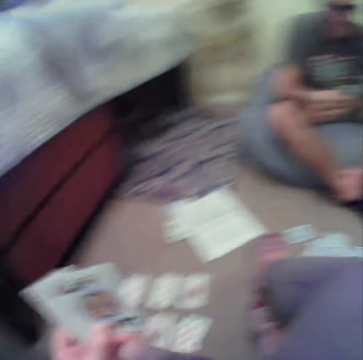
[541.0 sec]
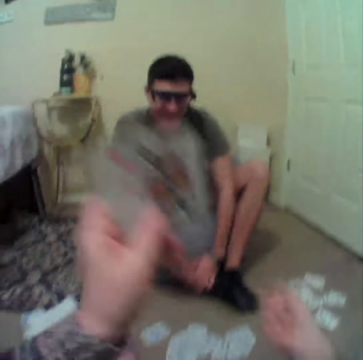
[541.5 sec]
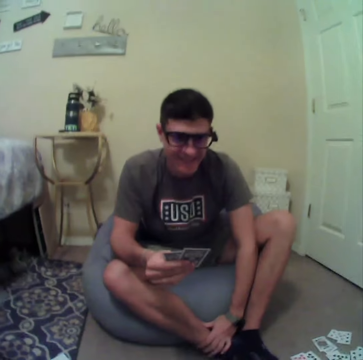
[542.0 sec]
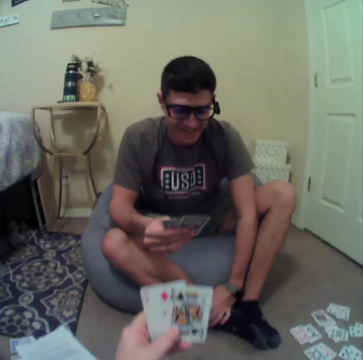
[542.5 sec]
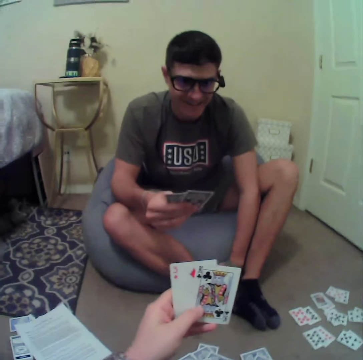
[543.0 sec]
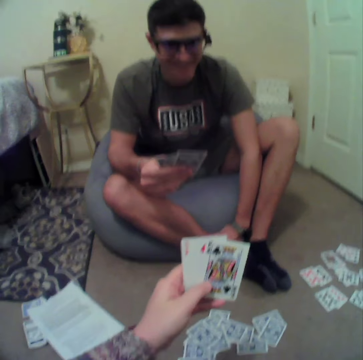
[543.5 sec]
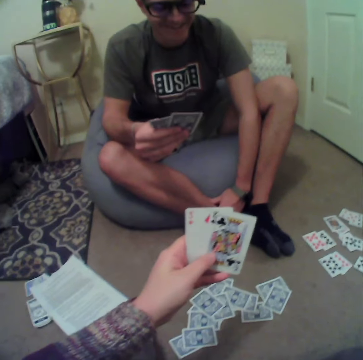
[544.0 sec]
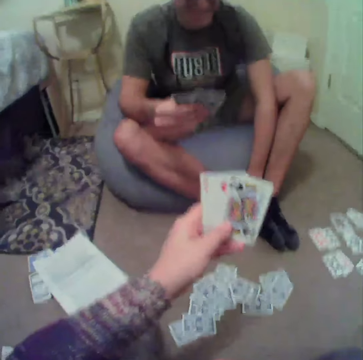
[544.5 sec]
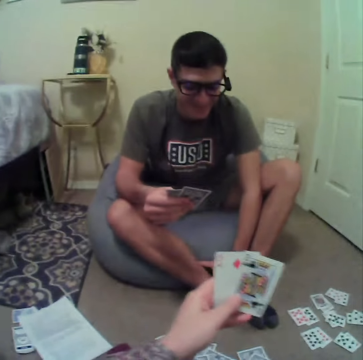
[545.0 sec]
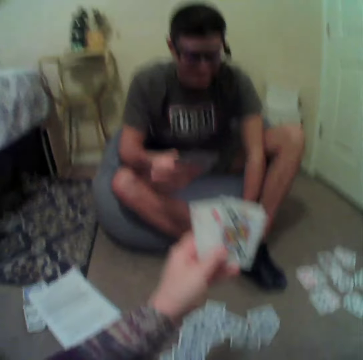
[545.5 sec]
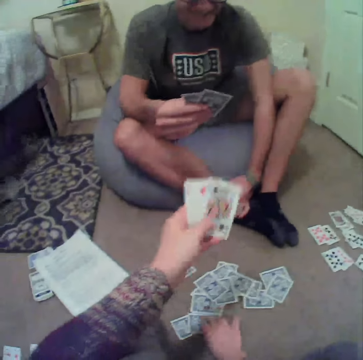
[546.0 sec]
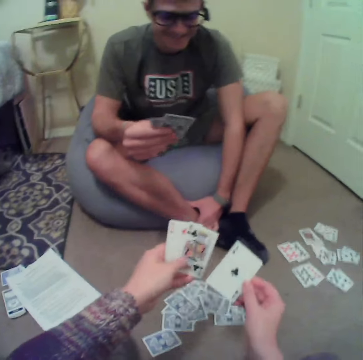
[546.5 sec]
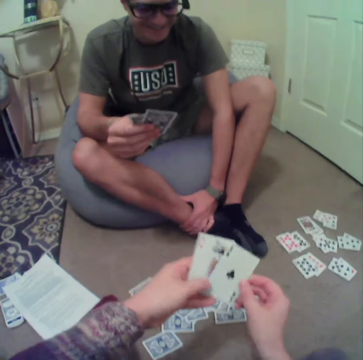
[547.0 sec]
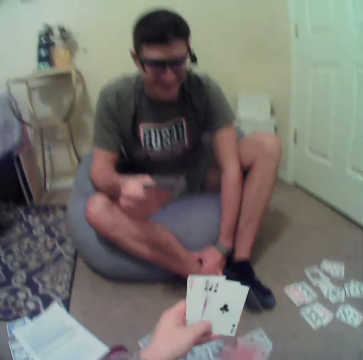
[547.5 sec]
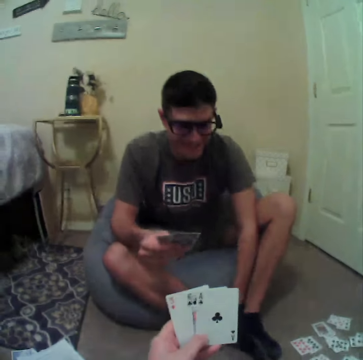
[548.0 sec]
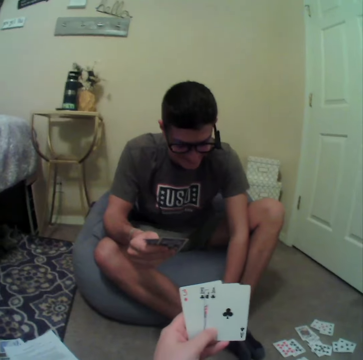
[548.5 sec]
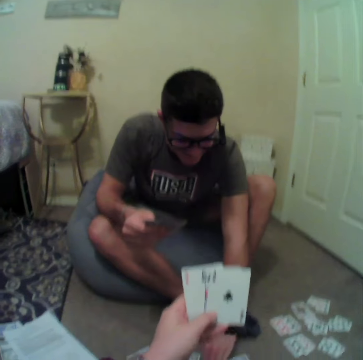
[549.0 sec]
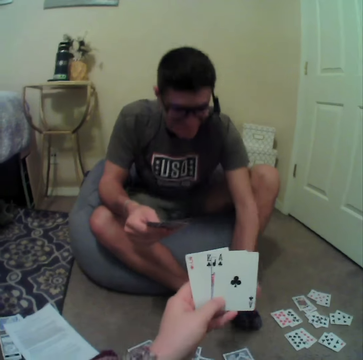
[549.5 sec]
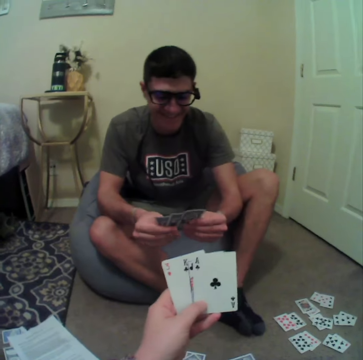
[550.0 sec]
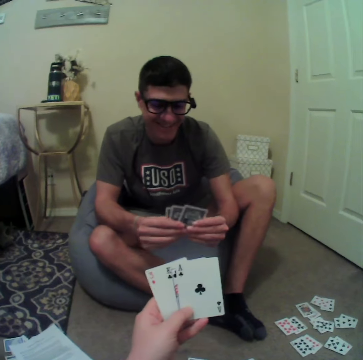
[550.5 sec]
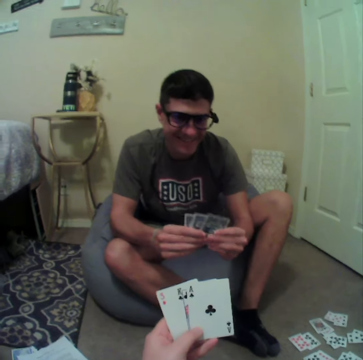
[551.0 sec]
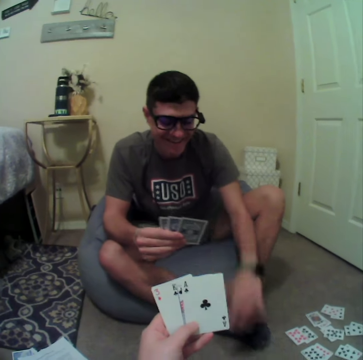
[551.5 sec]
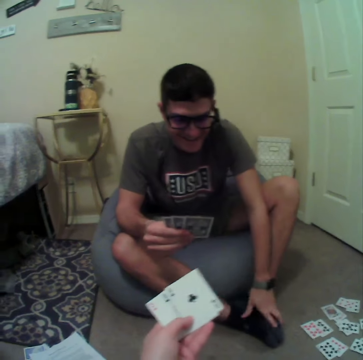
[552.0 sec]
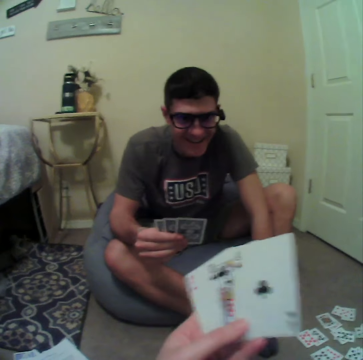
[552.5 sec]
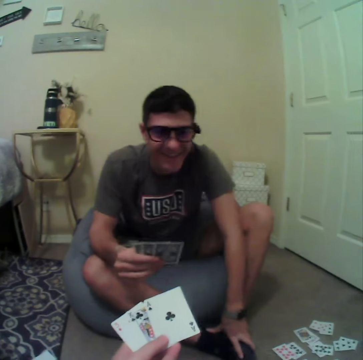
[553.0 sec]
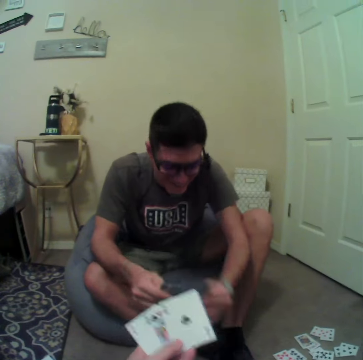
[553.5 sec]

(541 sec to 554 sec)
The camera wearer drops the cards on the floor. They stare at the cards. They pick the card from the floor. A man plays cards and picks the card from the floor.

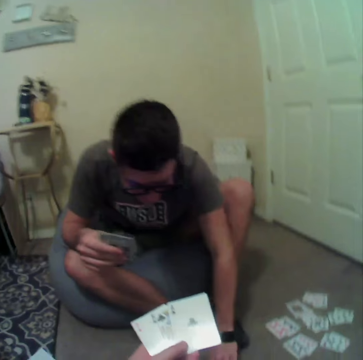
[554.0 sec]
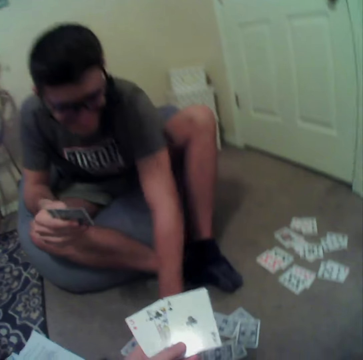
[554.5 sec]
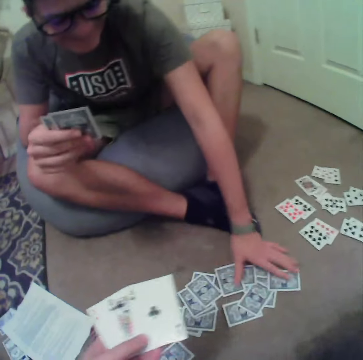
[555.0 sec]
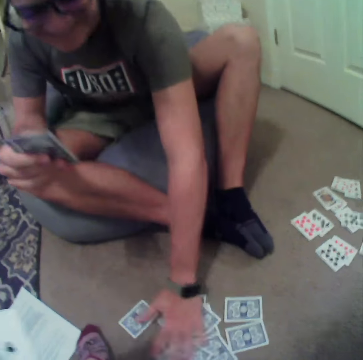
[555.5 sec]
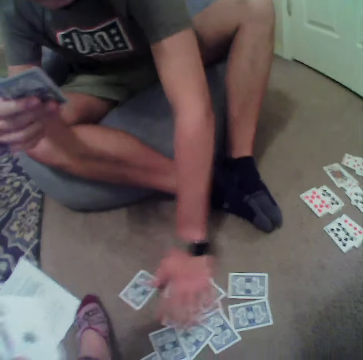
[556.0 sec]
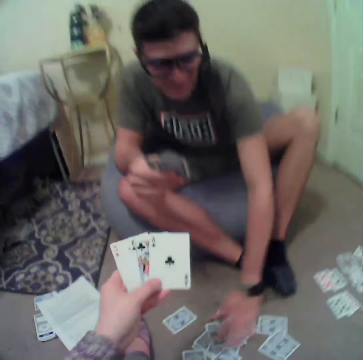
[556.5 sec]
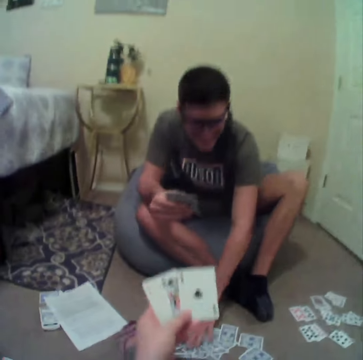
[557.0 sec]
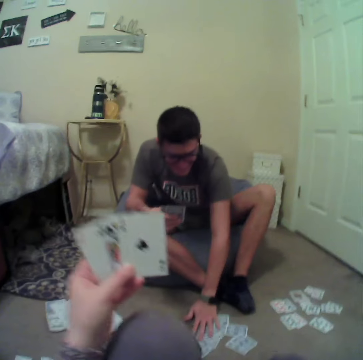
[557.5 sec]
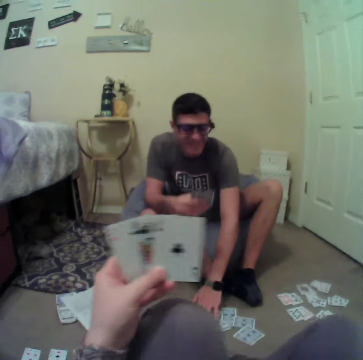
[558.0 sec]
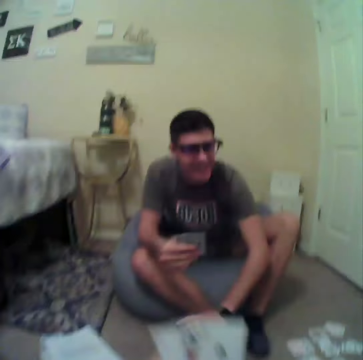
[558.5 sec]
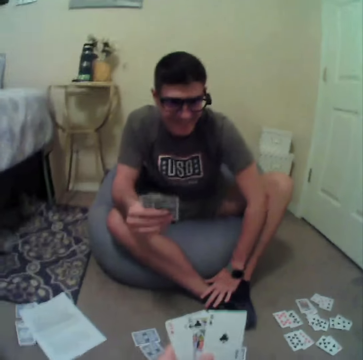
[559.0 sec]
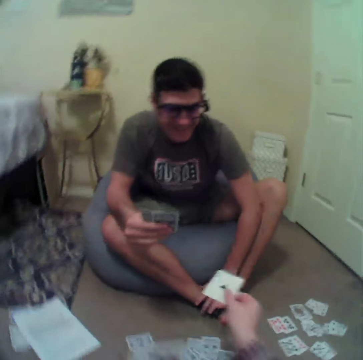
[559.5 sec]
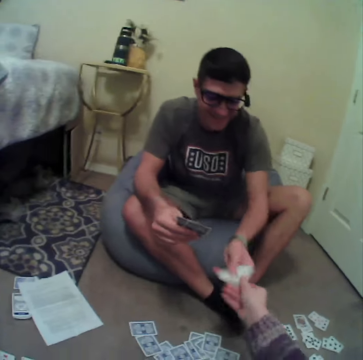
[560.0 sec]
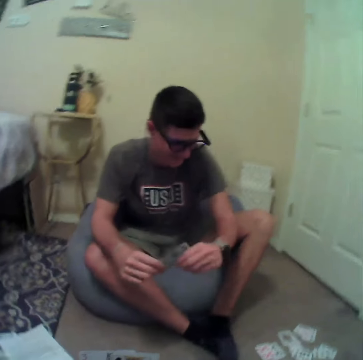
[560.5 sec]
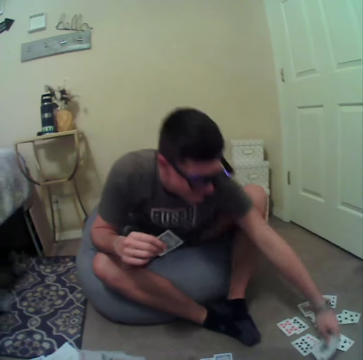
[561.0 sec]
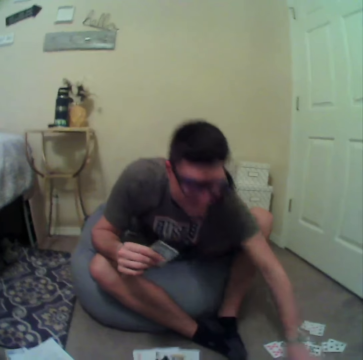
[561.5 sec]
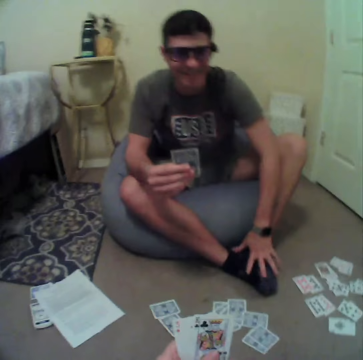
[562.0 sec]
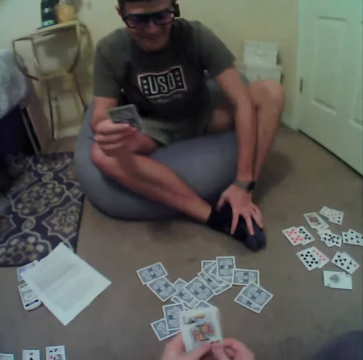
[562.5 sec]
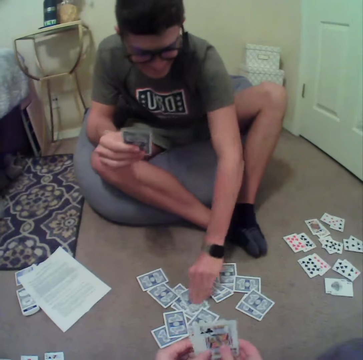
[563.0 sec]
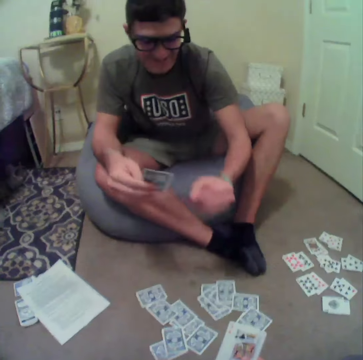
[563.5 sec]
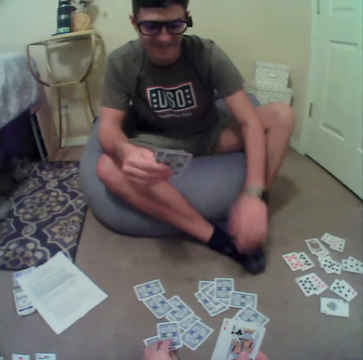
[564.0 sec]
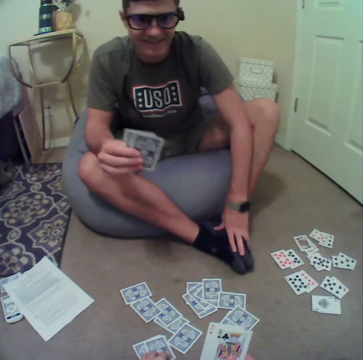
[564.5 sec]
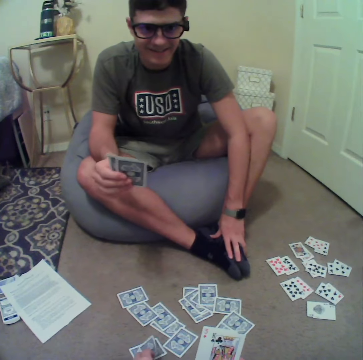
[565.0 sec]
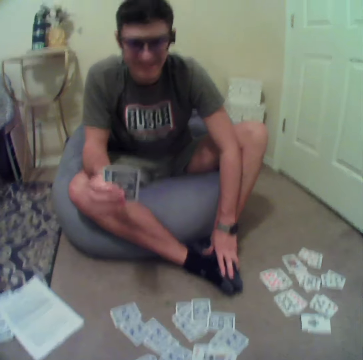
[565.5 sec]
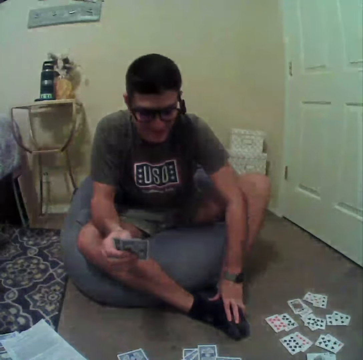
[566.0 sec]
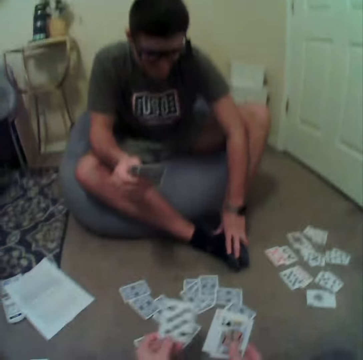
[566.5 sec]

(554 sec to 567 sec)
A man spreads the cards on the floor. The camera wearer gives the man a card. They put the card down. The man picks the card from the floor. The camera wearer talks to the man.

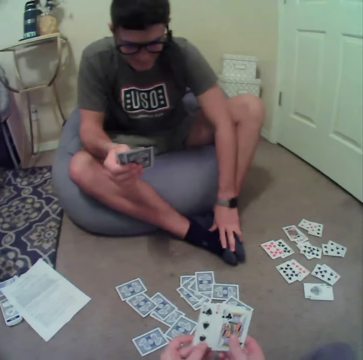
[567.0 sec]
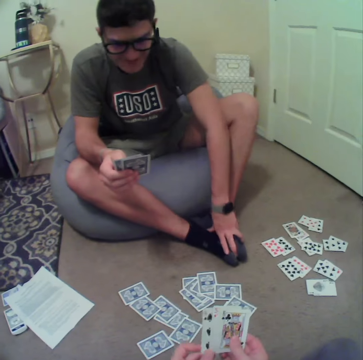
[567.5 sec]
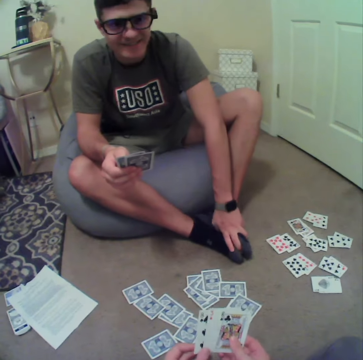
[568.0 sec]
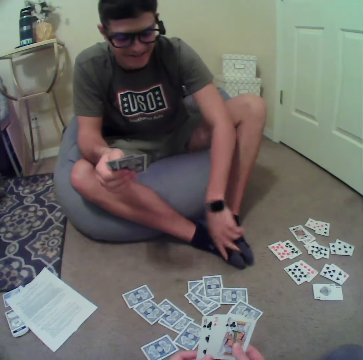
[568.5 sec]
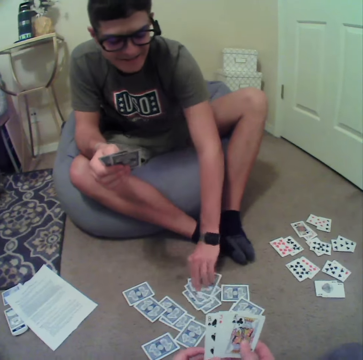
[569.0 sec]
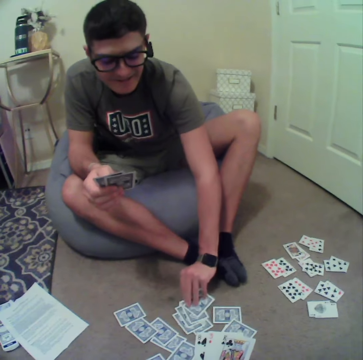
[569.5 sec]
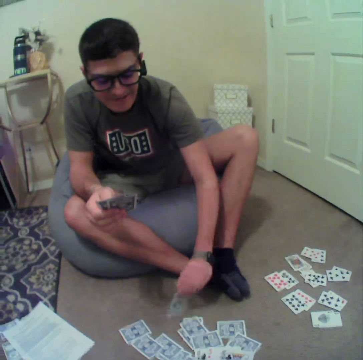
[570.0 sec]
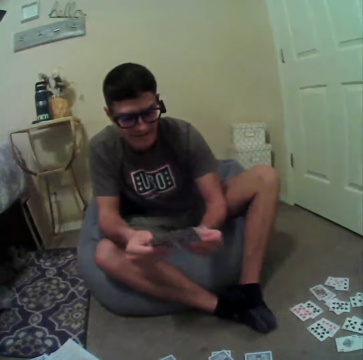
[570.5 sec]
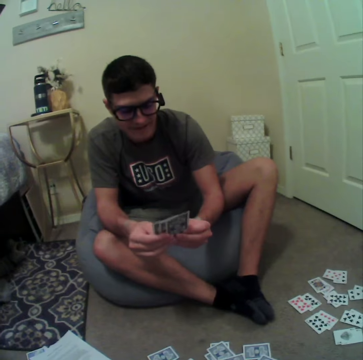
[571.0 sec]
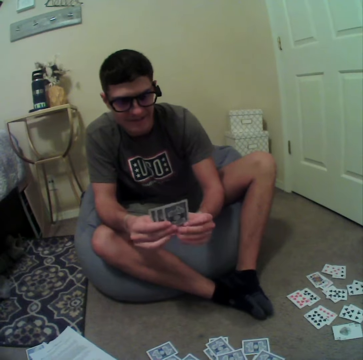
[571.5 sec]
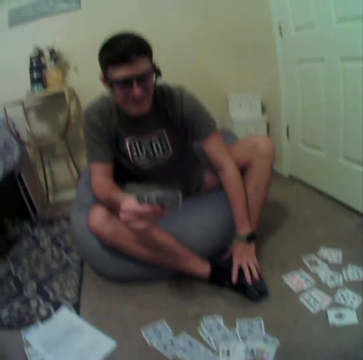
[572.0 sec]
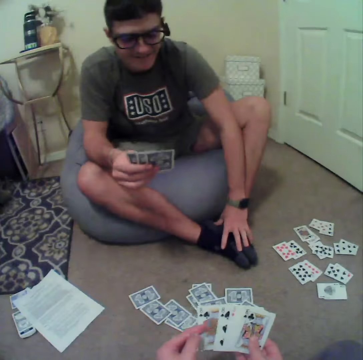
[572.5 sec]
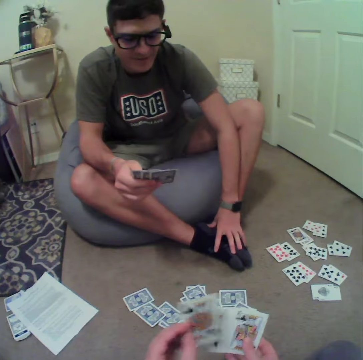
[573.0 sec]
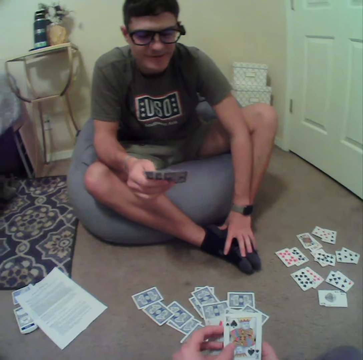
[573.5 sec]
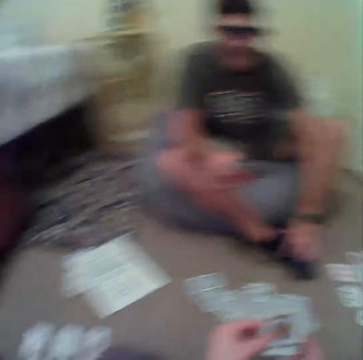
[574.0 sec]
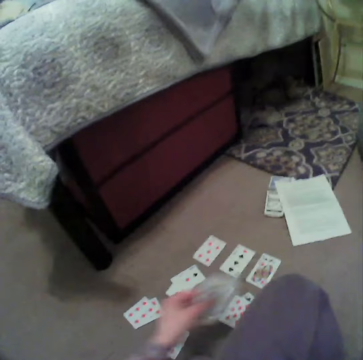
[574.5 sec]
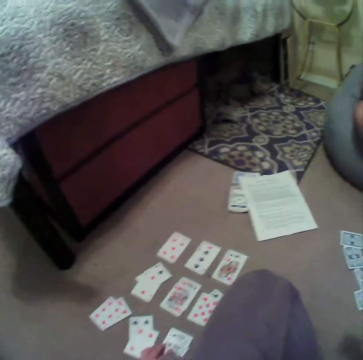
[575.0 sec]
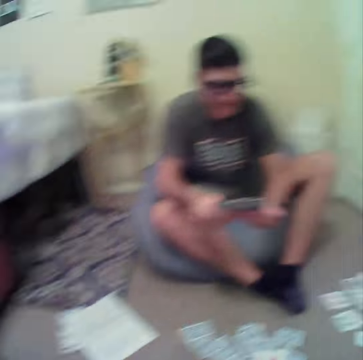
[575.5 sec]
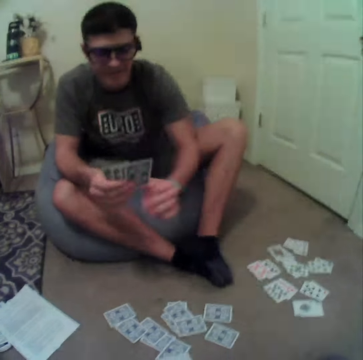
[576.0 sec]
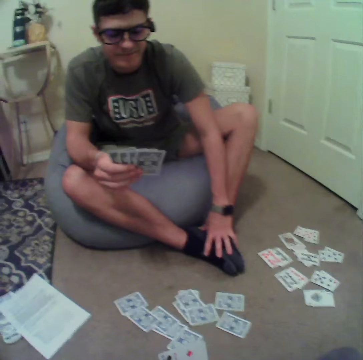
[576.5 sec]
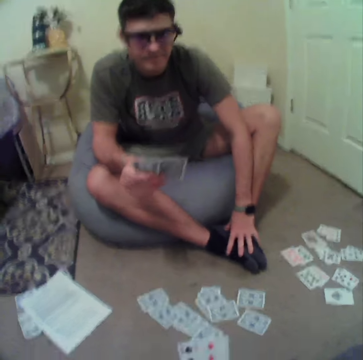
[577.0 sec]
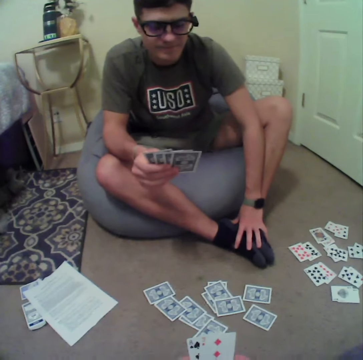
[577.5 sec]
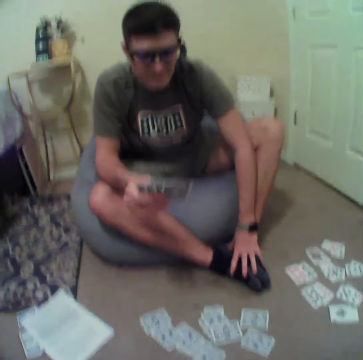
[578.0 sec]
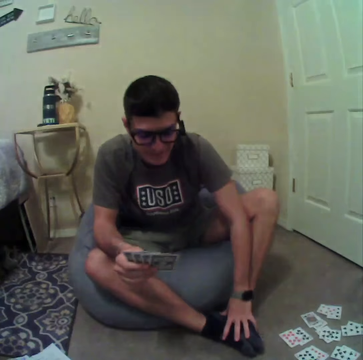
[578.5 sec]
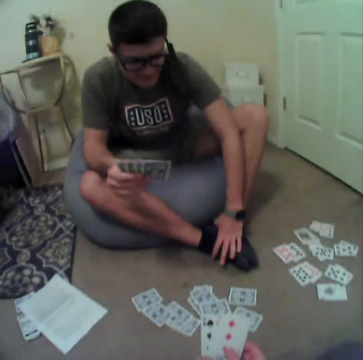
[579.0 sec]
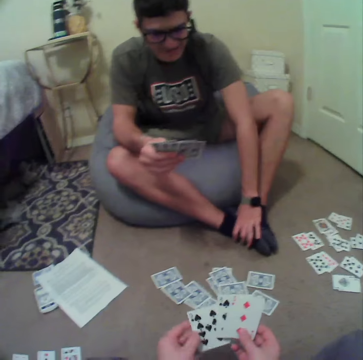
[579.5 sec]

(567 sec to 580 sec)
The camera wearer aligns the cards at the hands. A man picks the card from the floor. The camera wearer looks at the cards. They align the cards at hand. They drop the card on the floor. They talk to the man and stare at the man.
